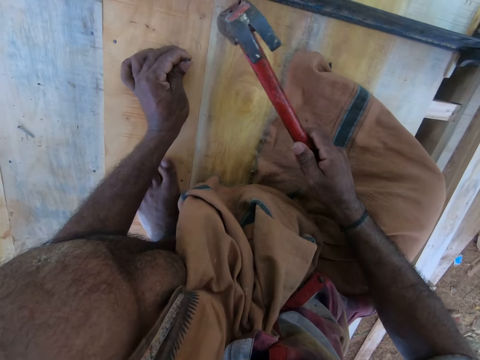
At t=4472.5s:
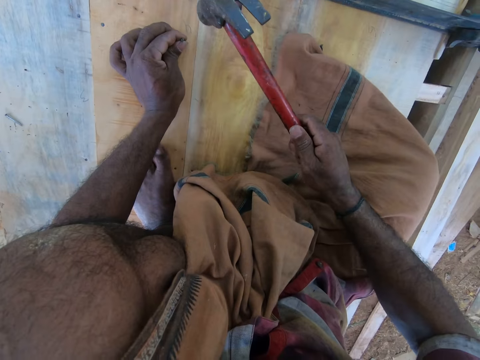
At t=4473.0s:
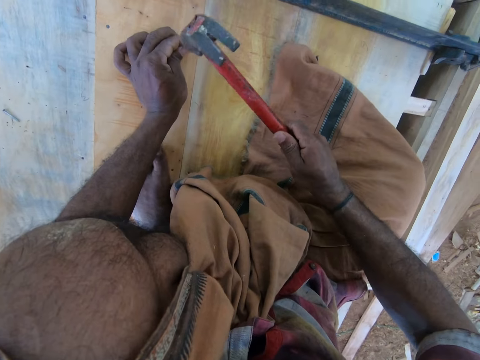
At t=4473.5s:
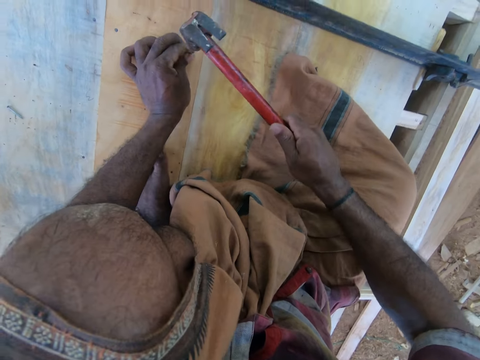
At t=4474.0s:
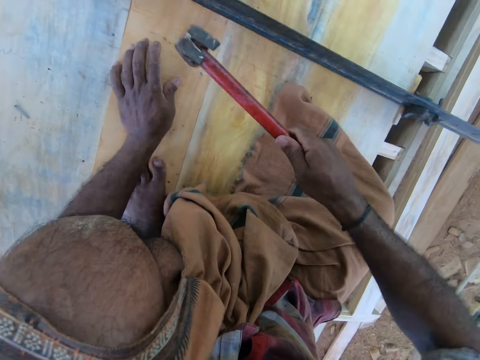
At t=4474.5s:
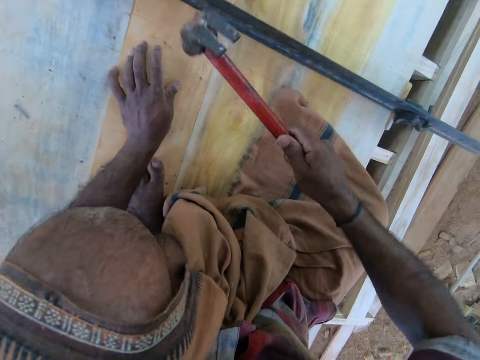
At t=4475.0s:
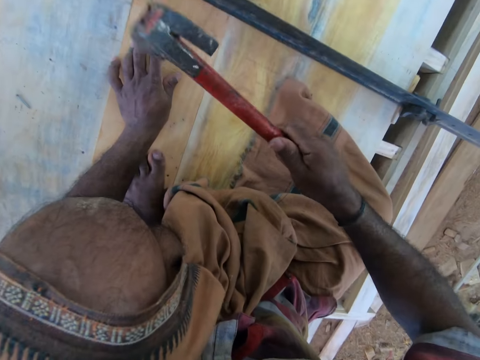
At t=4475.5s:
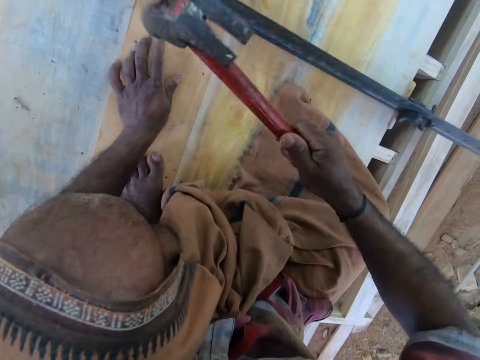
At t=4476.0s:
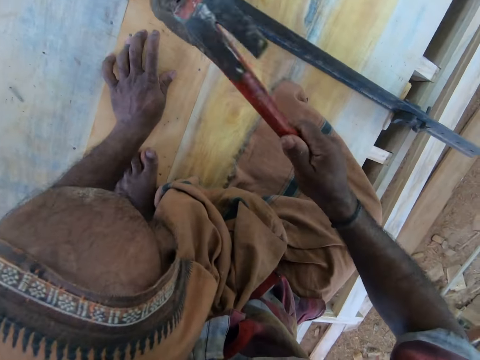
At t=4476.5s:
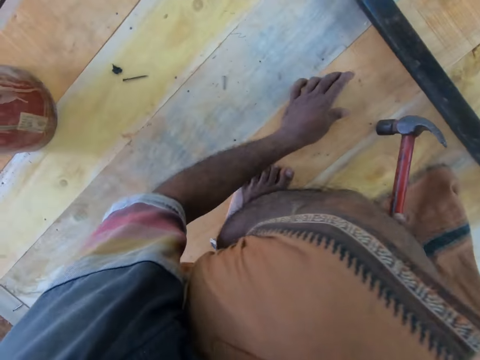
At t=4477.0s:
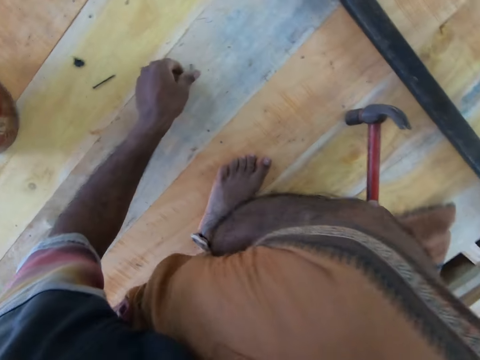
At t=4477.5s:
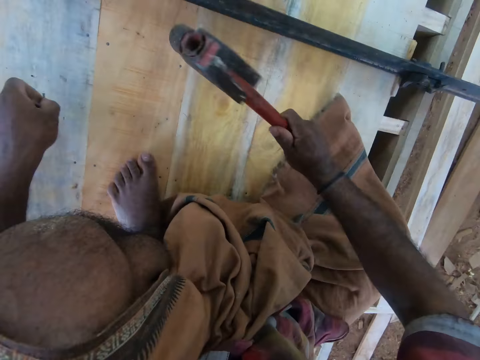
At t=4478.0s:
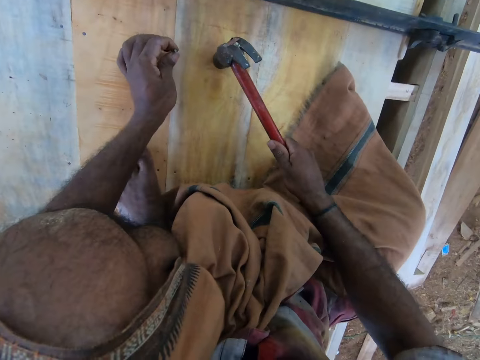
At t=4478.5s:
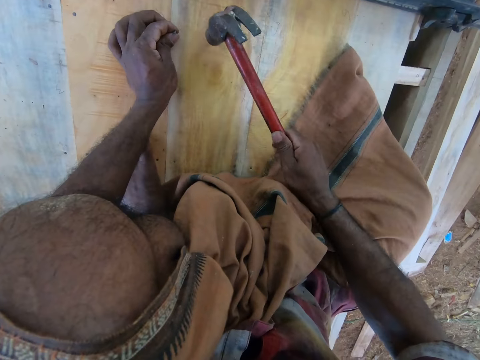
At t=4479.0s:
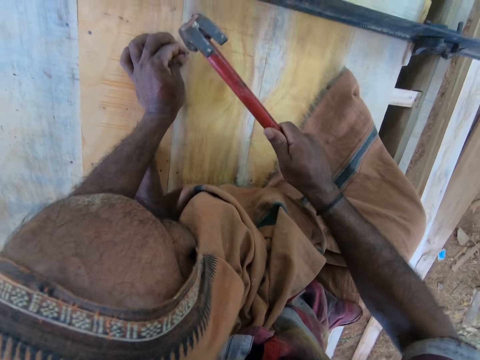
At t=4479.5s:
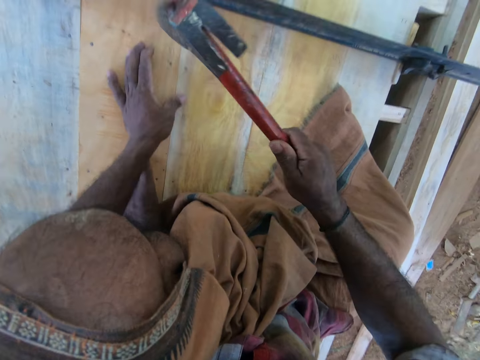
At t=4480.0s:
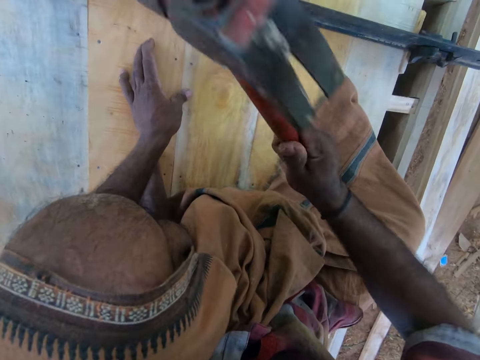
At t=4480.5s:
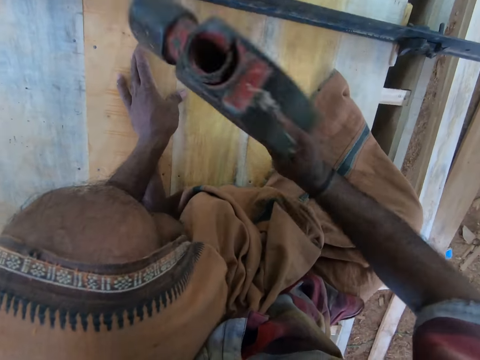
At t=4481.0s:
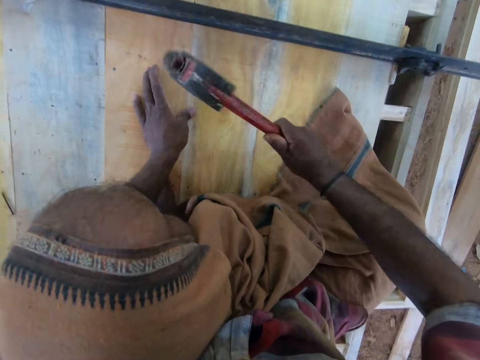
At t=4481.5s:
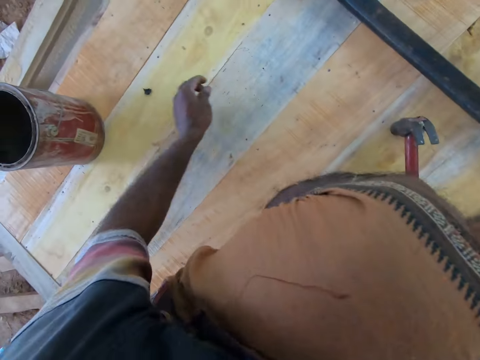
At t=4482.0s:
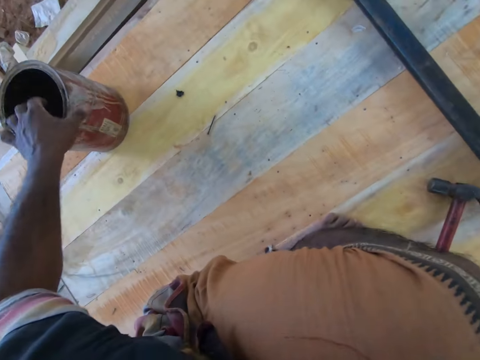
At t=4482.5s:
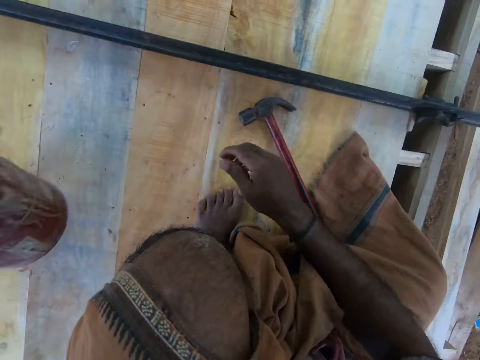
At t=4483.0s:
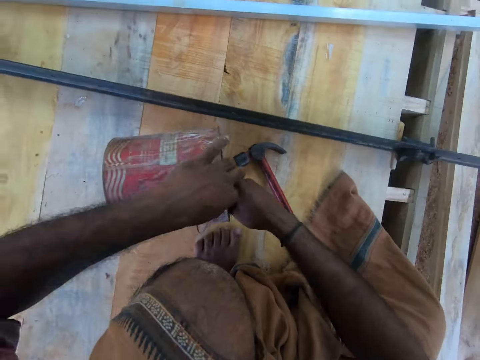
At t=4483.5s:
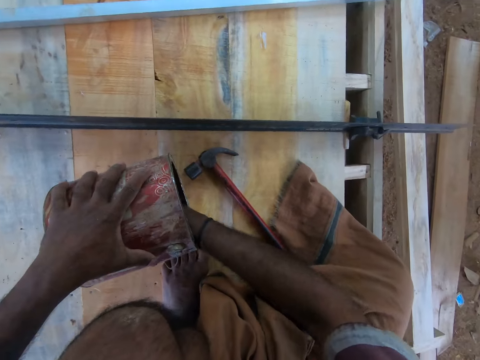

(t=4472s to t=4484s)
The camera wearer sets the nail on the plywood with his left hand. He hits the hammer on the nail into the plywood with his right hand. He picks up a nail from the plywood with his left hand. He hits the hammer on the plywood with his right hand. He sets the nail on the plywood with his left hand. He hits the hammer on the nail into the plywood with his right hand. He moves the can with his left hand and places the hammer on the plywood with his right hand. He picks up the container from the wood. He dips his right hand into the can. He removes the nails from the container.

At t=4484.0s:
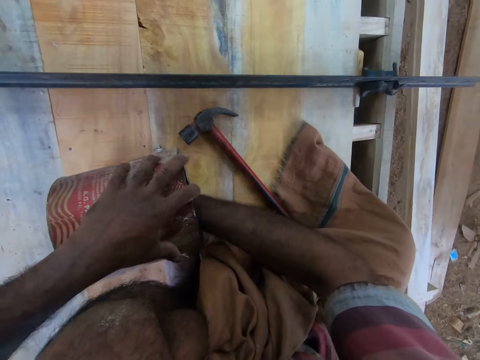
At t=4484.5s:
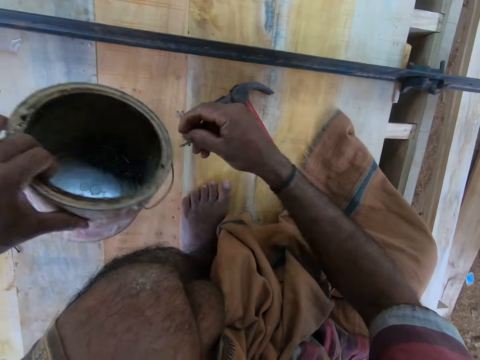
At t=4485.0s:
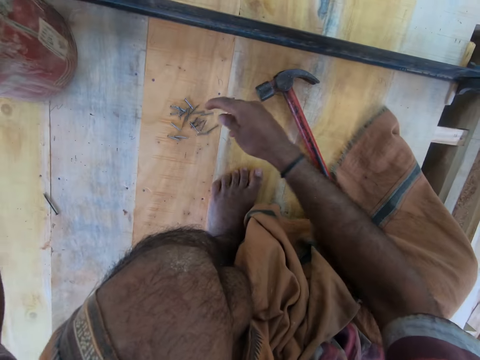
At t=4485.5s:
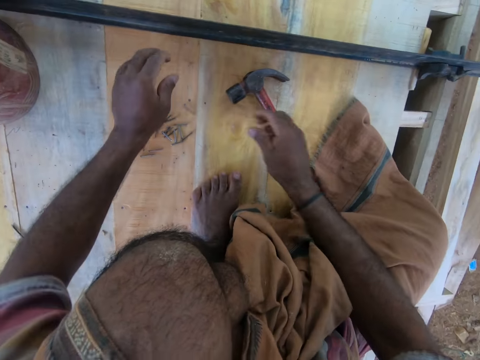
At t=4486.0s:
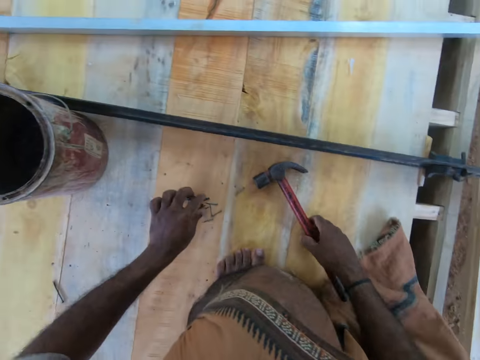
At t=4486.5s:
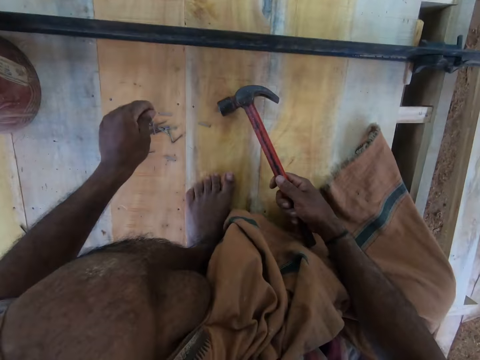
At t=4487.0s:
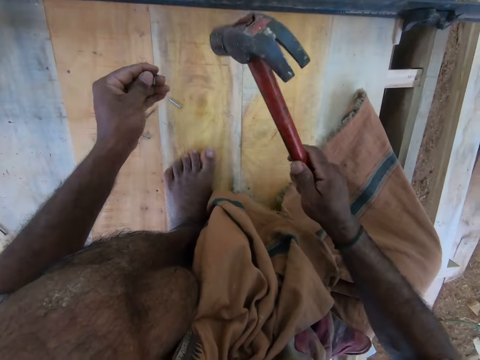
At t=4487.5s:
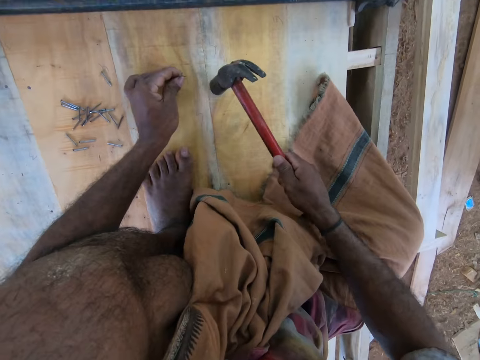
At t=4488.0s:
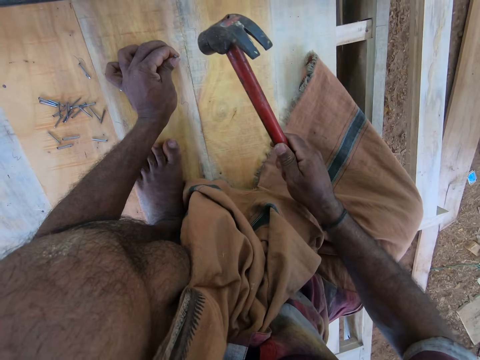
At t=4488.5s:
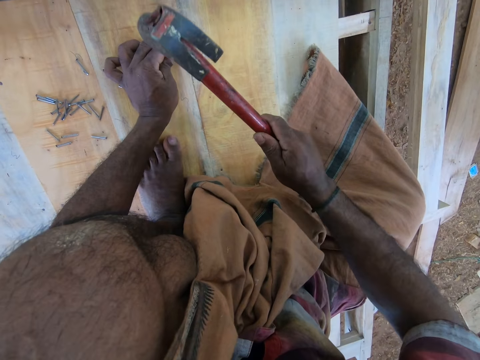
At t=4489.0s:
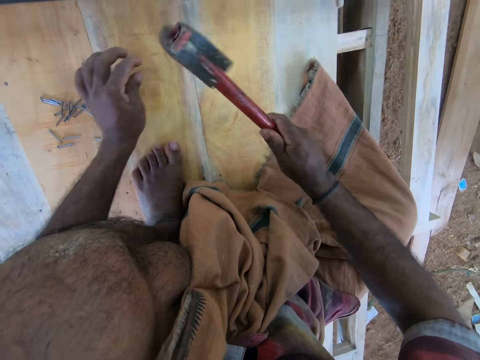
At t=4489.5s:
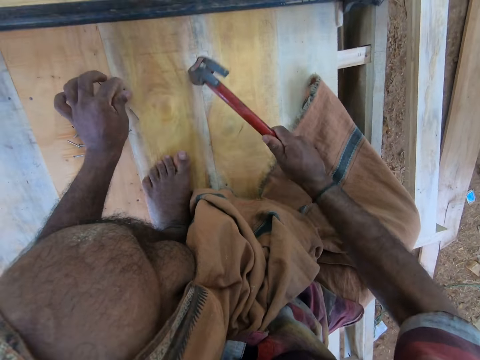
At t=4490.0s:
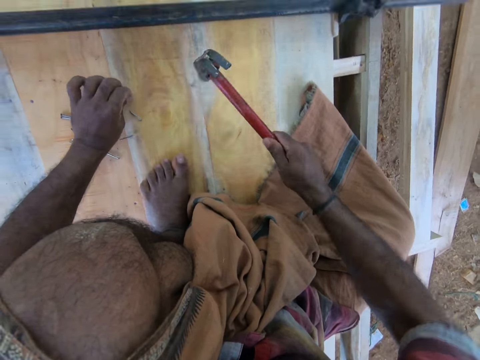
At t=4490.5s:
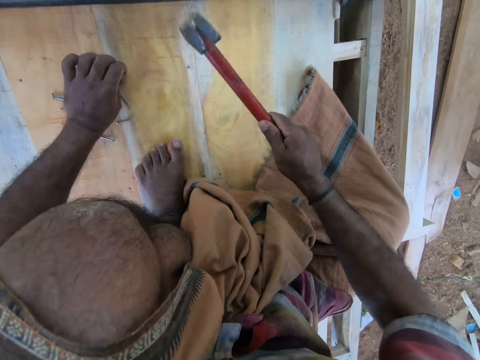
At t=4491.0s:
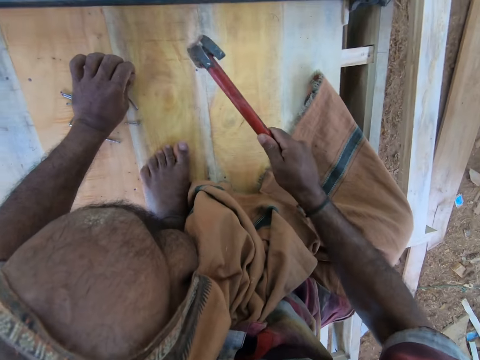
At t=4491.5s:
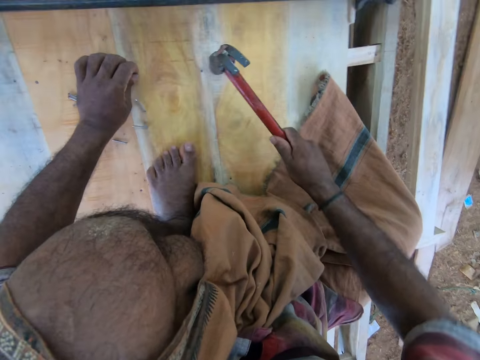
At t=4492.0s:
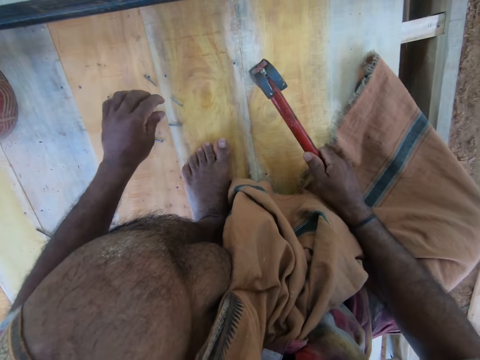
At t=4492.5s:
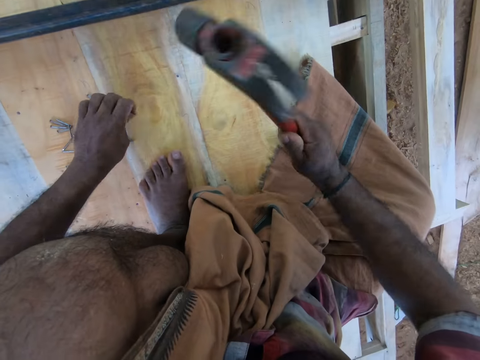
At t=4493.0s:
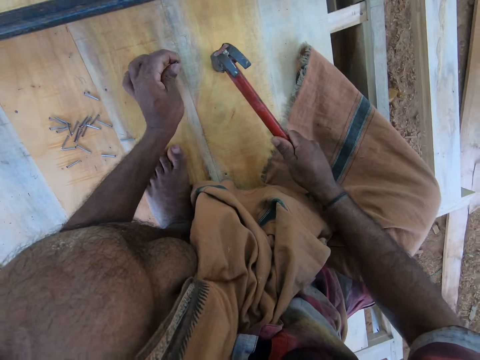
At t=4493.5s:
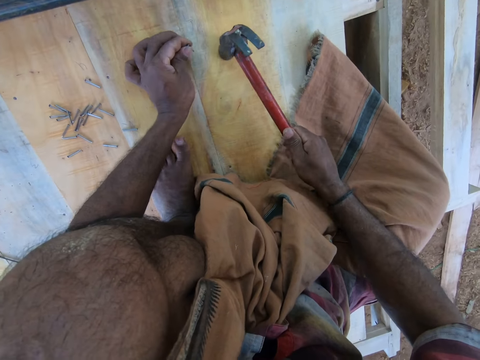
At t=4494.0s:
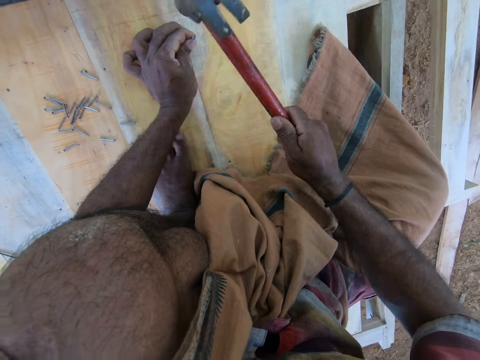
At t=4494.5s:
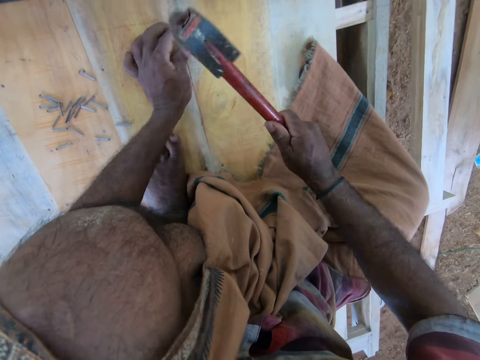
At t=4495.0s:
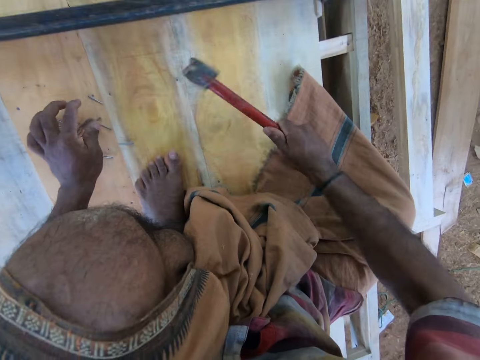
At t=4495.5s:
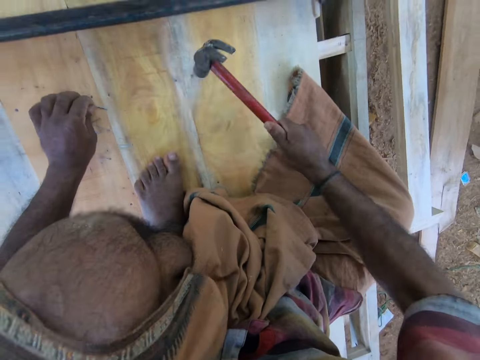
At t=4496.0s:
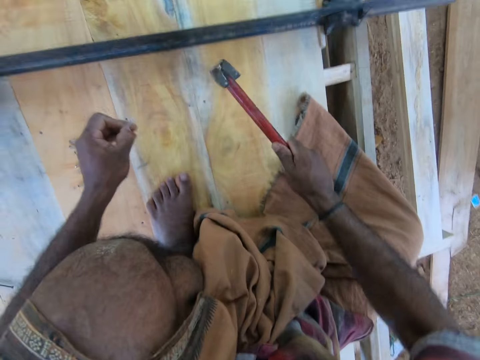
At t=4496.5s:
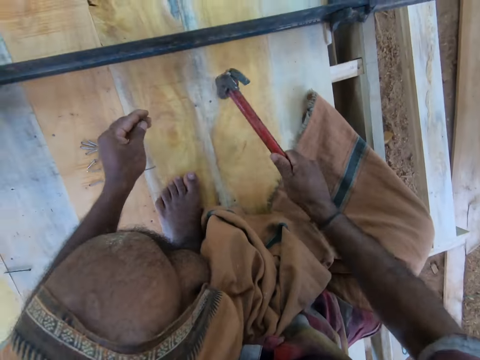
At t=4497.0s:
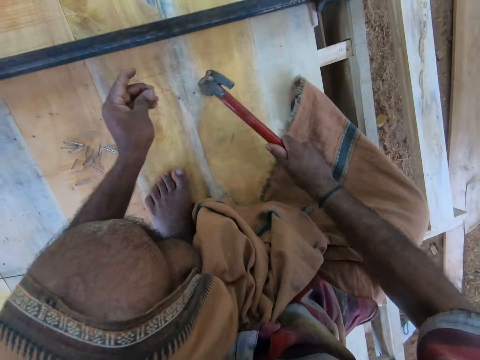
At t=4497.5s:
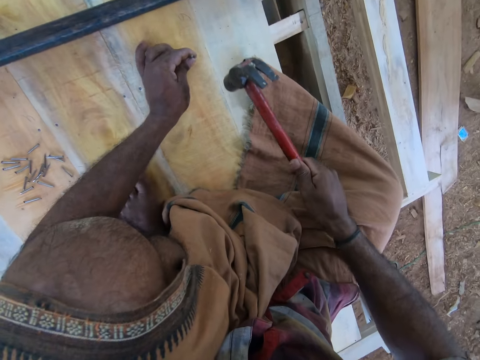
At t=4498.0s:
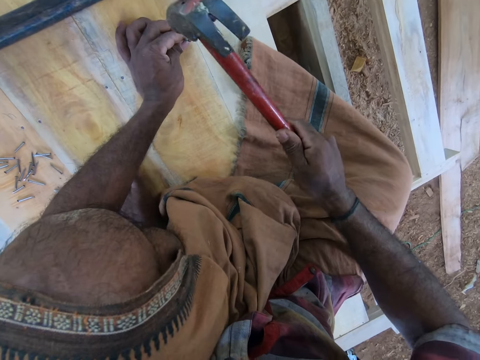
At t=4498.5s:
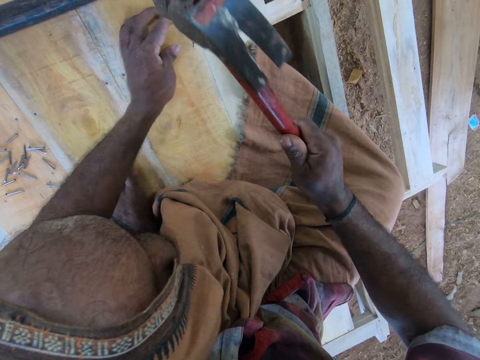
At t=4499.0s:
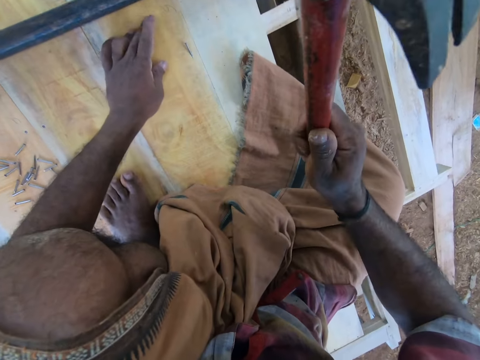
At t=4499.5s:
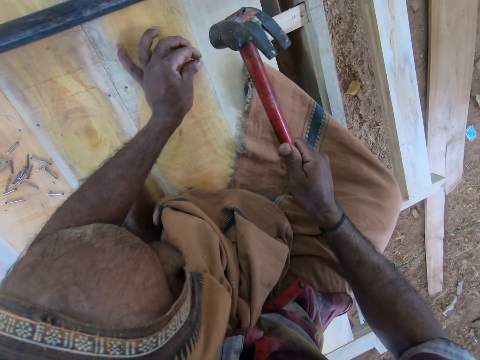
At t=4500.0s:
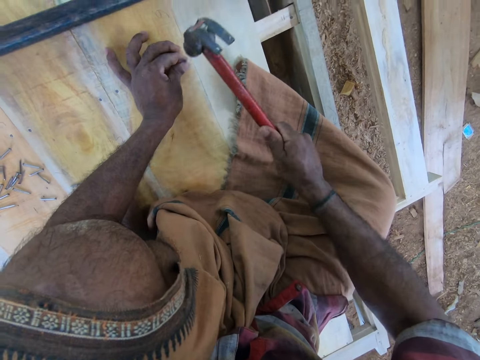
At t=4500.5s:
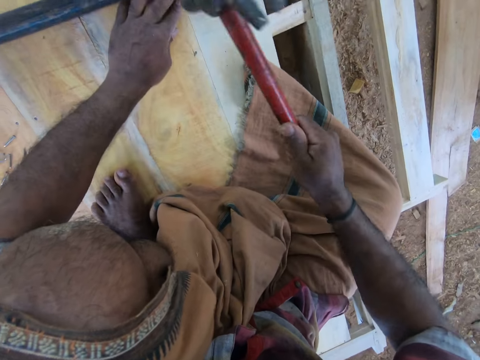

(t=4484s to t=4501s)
The camera wearer packs nails from the can with his right hand. He drops the nails on the plywood with his right hand. He places the can on the plywood with his left hand. He picks up the hammer from the plywood with his right hand. He picks up a nail from the plywood with his left hand. He hits the hammer on the plywood with his right hand. He sets the nail on the plywood with his left hand. He hits the hammer on the nail into the plywood with his right hand. He picks up a nail from the plywood with his left hand. He hits the wood with the hammer. He sets the nail on the plywood with his left hand. He hits the hammer on the nail into the plywood with his right hand. He picks up a nail from the plywood with his left hand. He sets the nail on the plywood with his left hand. He hits the hammer on the nail into the plywood with his right hand.
